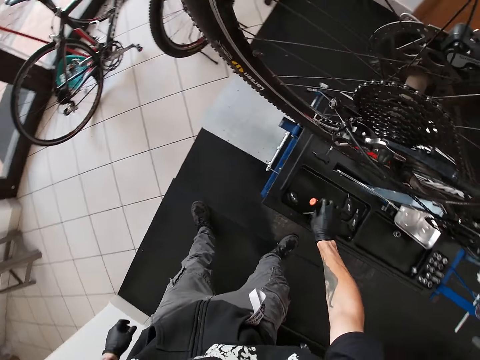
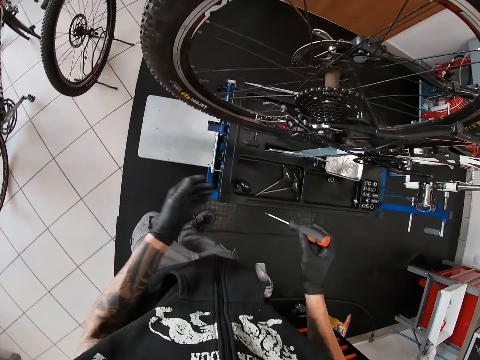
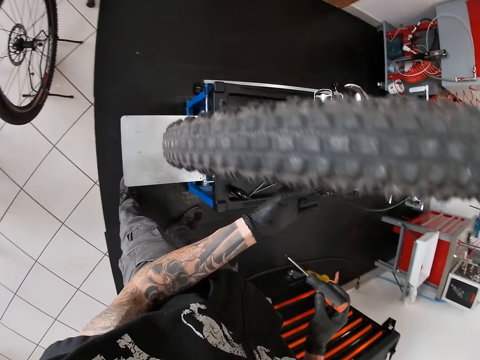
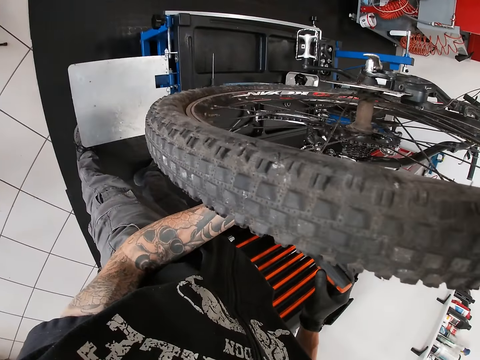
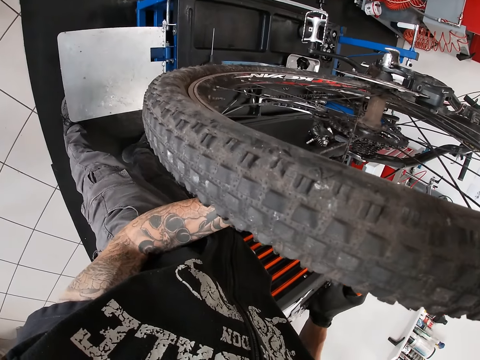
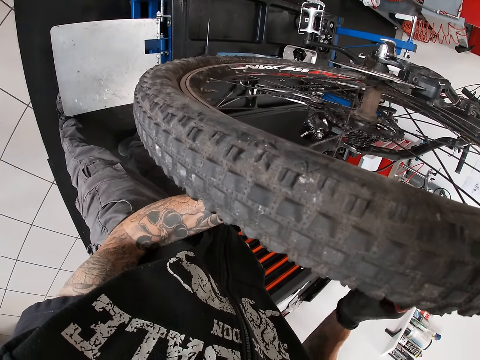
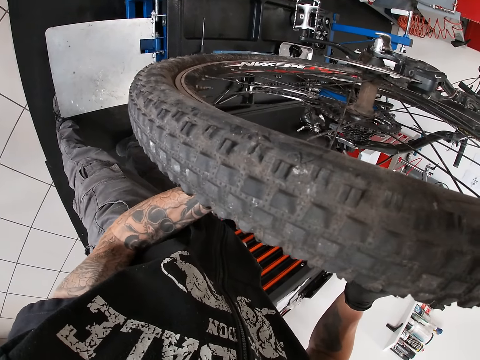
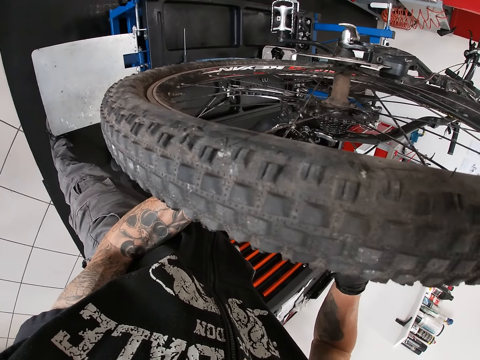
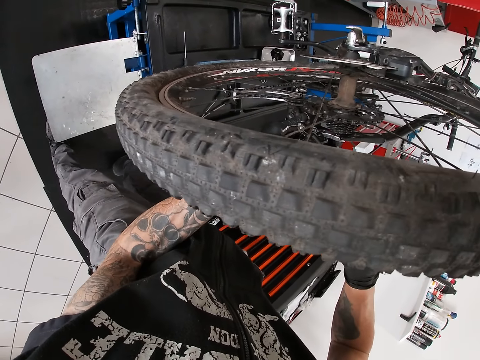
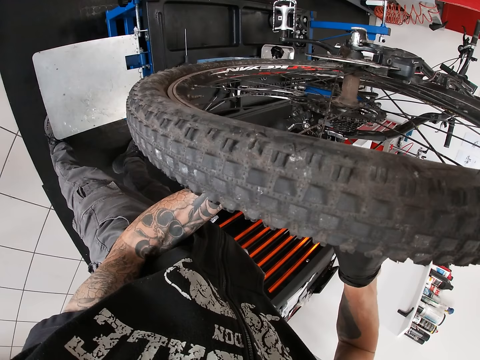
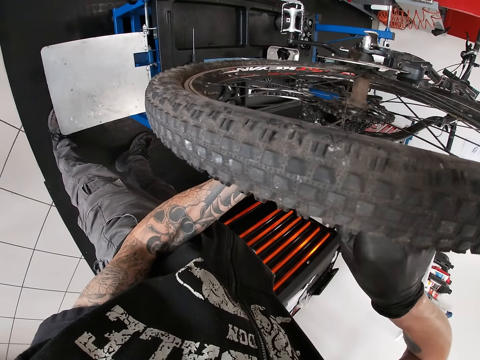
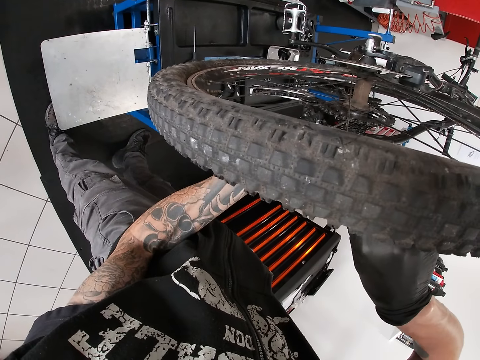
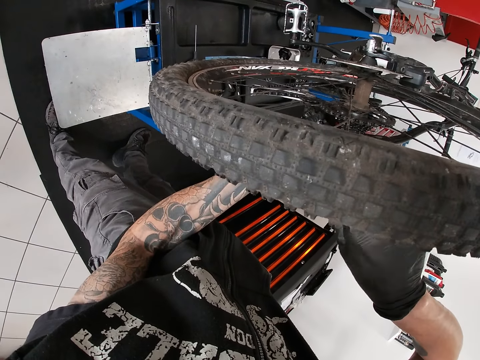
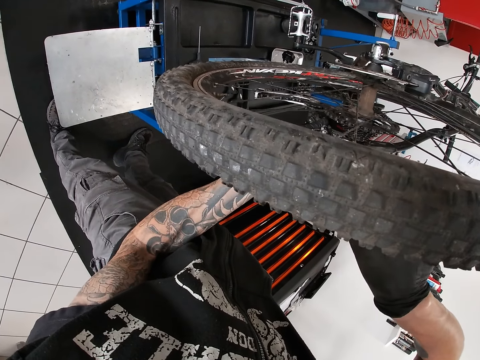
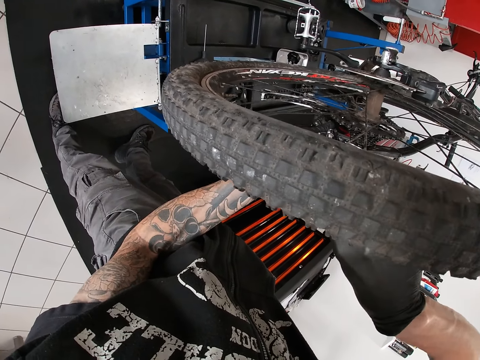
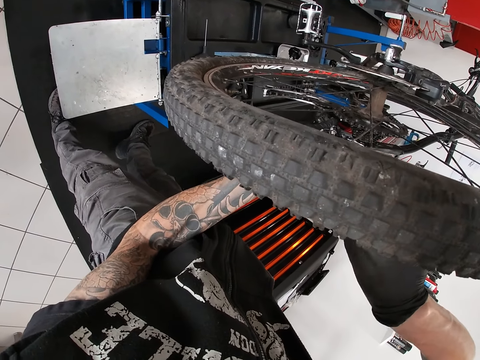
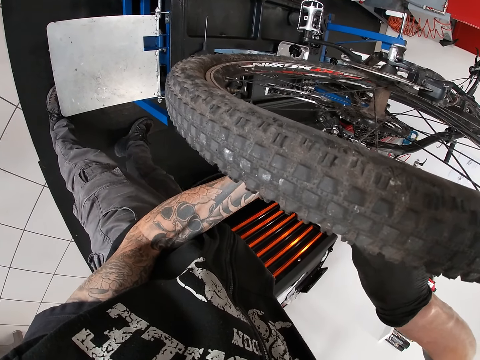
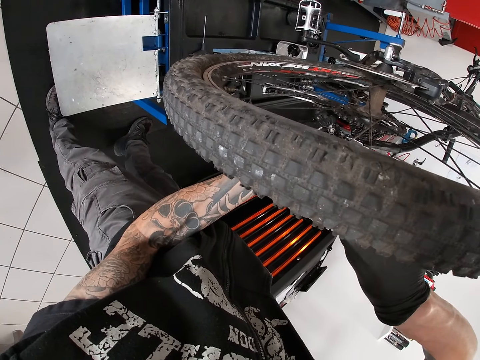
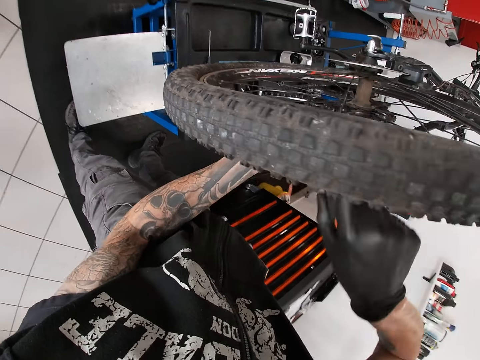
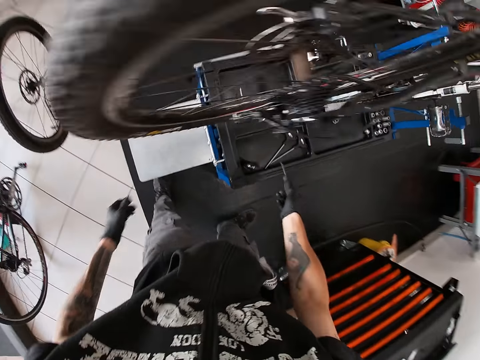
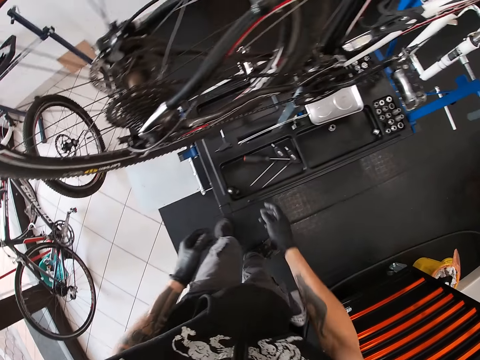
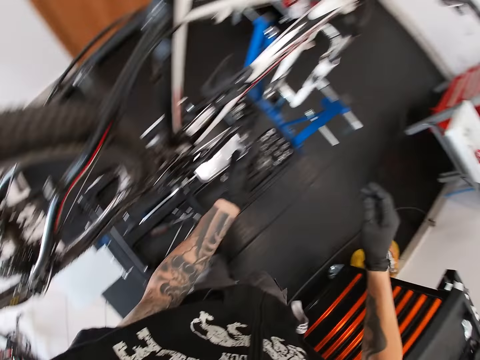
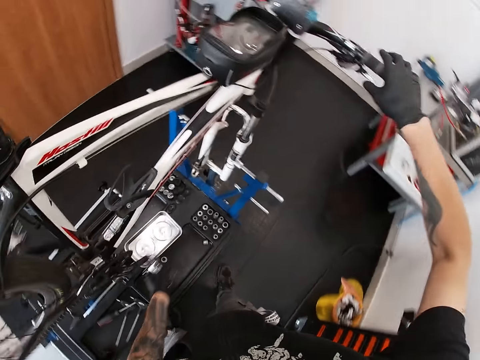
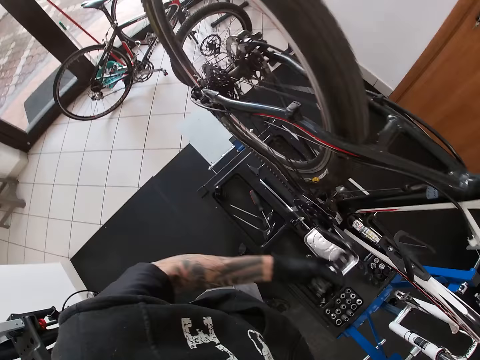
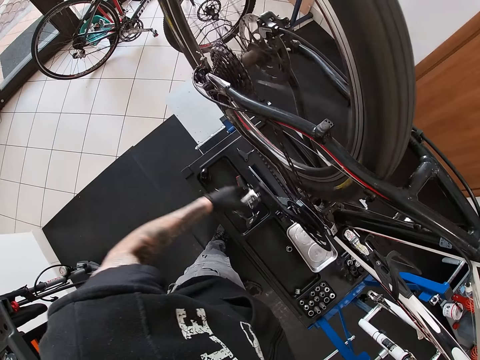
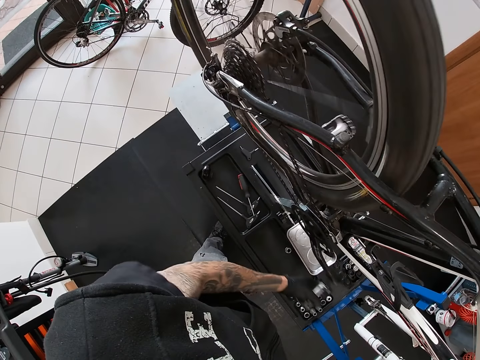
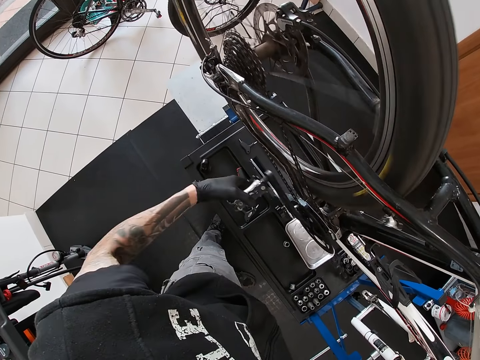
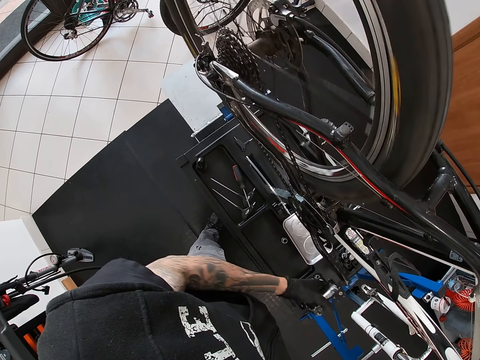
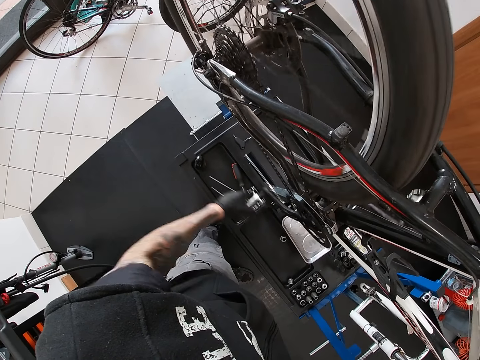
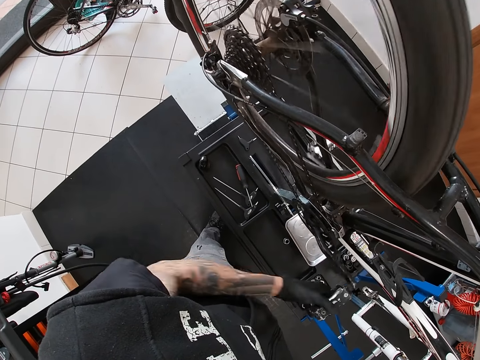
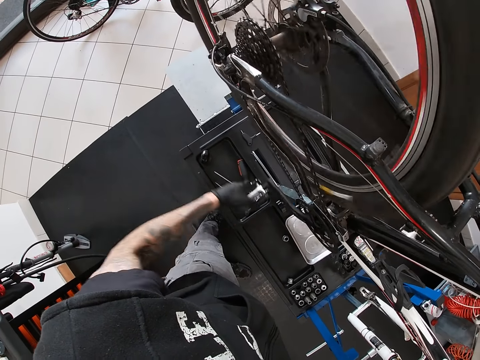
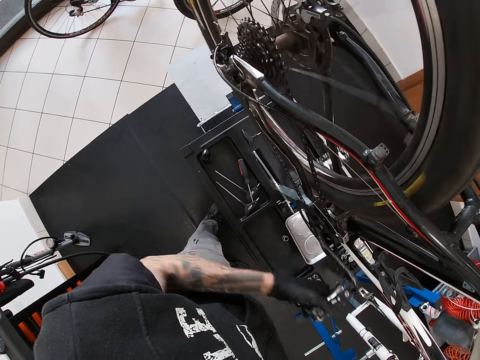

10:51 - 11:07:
The camera wearer adjusts the rear derailleur of the bicycle with the screwdriver in his right hand. He holds the bicycle handles. He drops the screwdriver on the toolbox with his right hand. He holds the handlebar of the bicycle with his right hand and turns the pedal of the bicycle with his left hand.

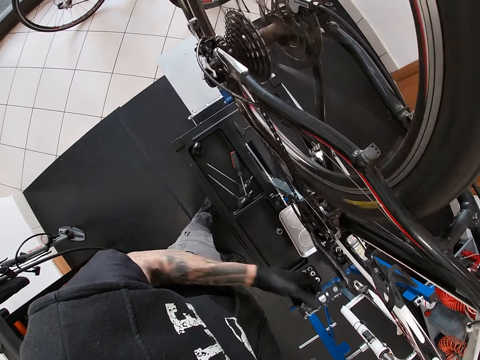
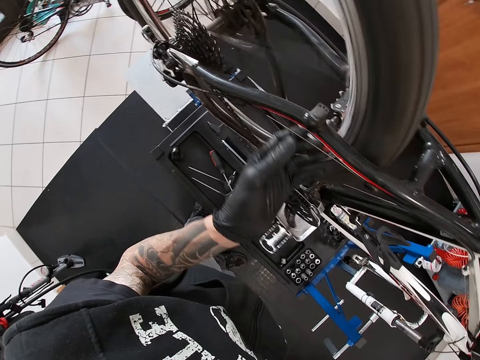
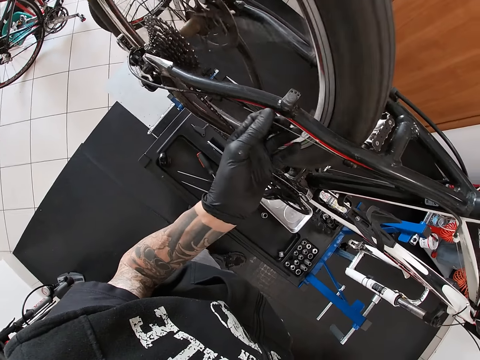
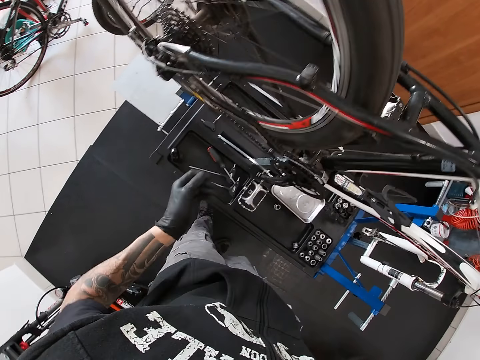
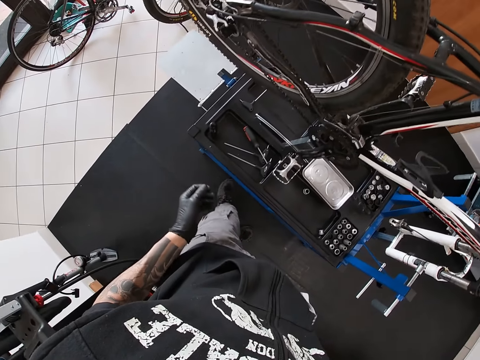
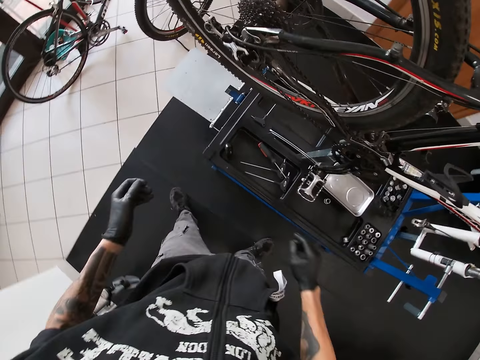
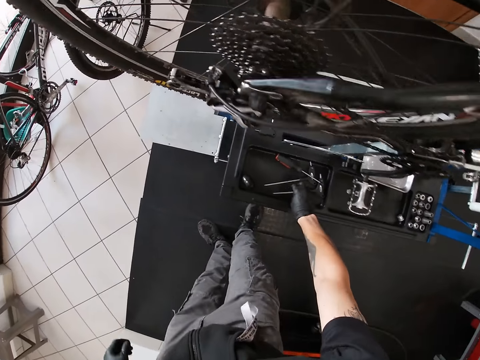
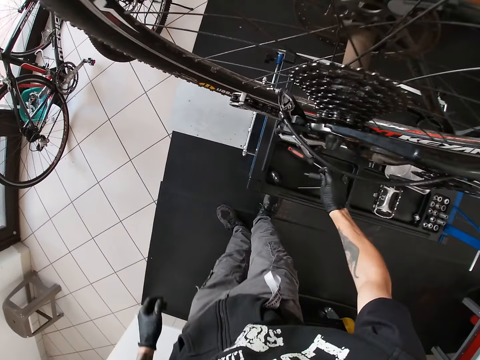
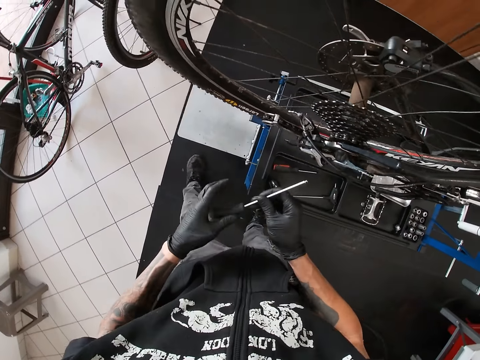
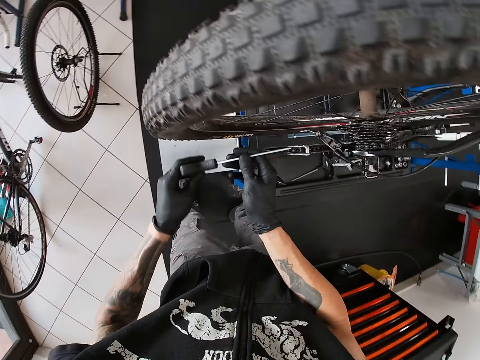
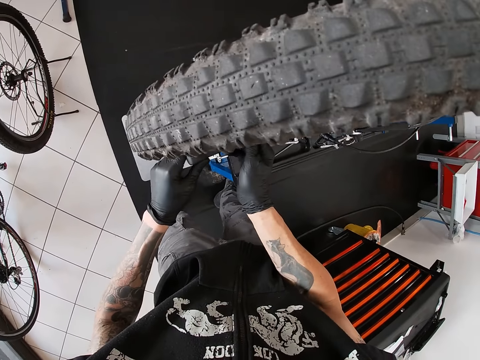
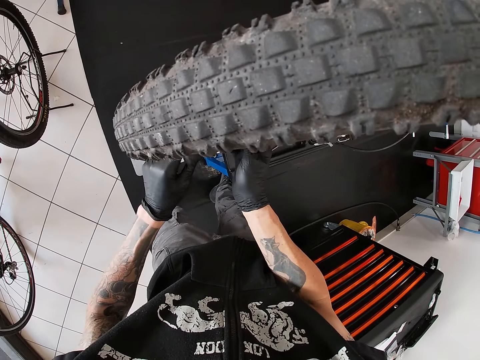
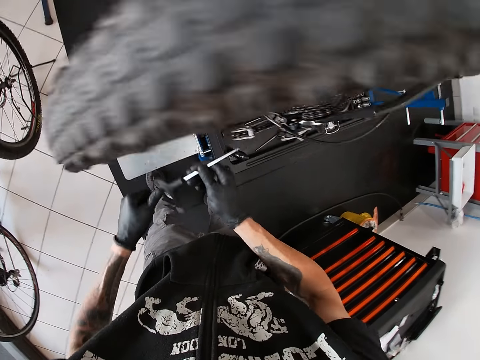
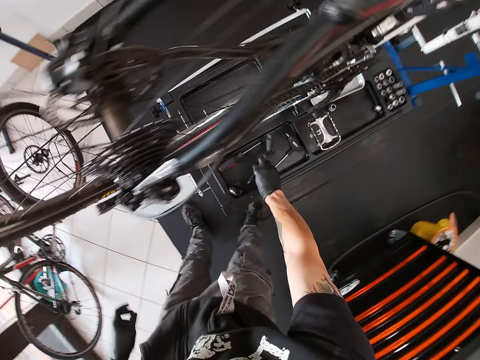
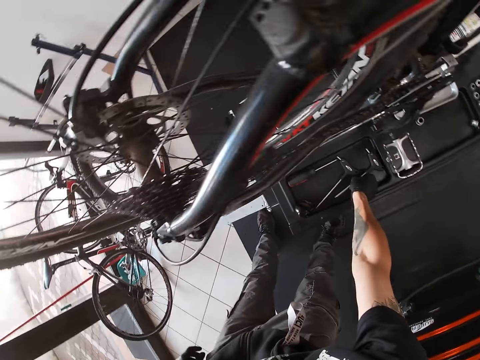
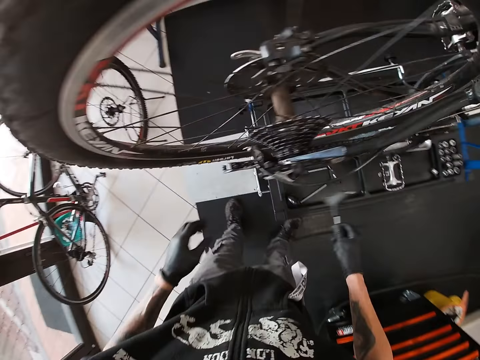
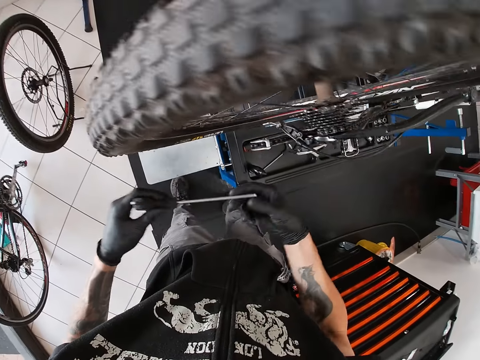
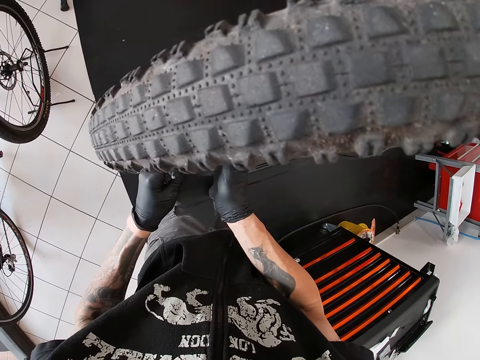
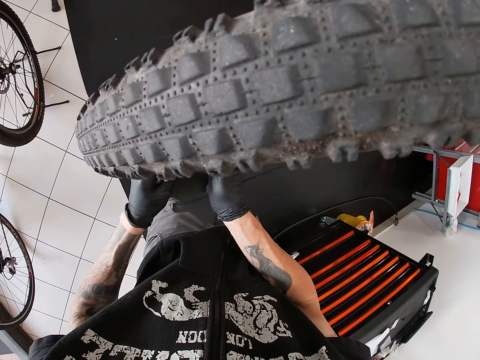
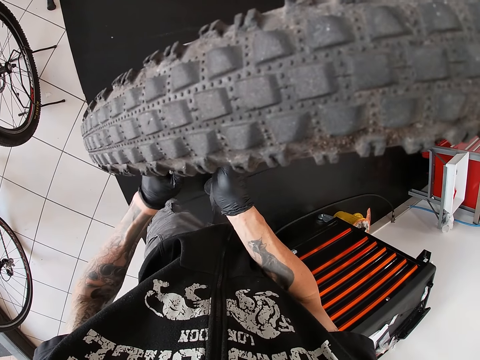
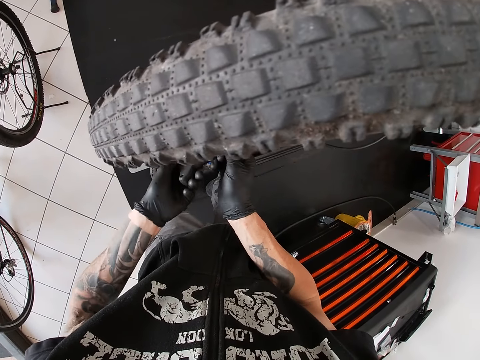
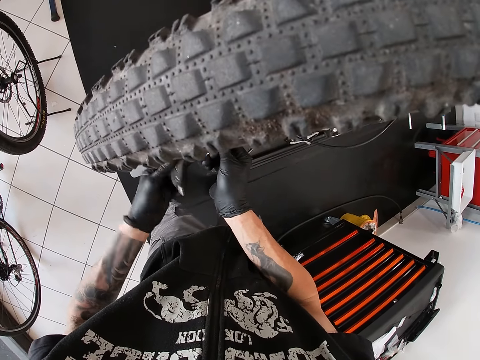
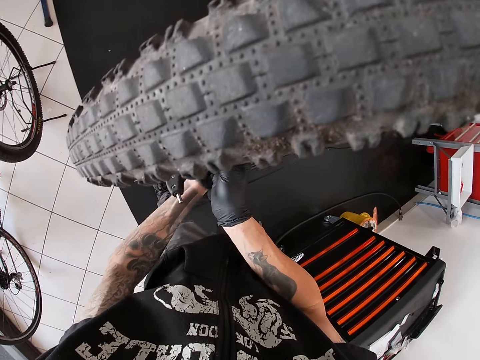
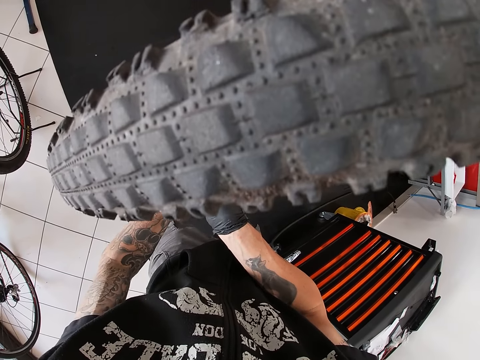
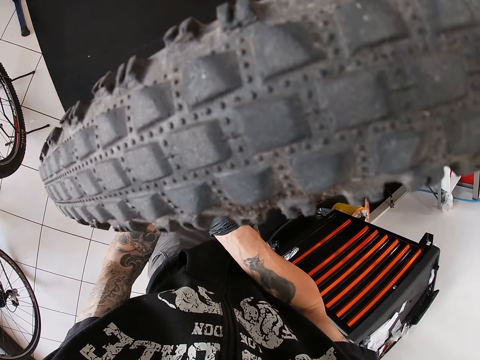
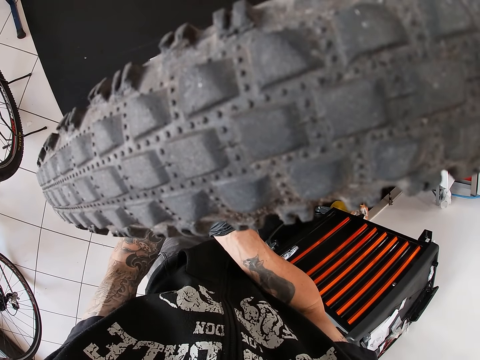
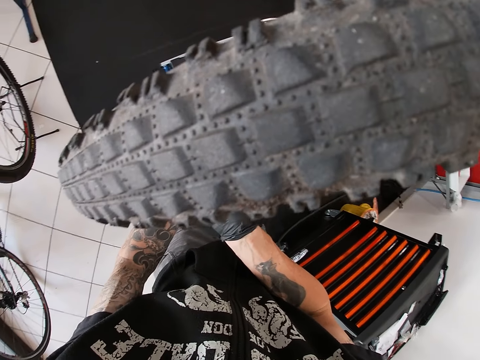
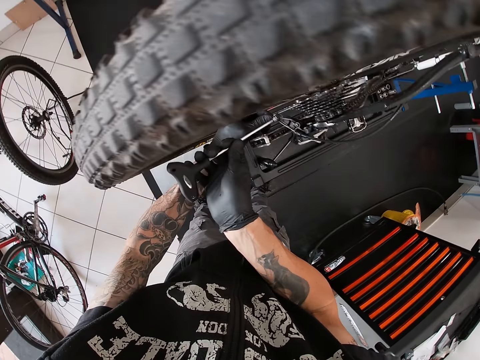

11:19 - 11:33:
The camera wearer pulls a brake wire of the bicycle with his left hand. He holds the bicycle wire. He picks up a screwdriver or spanner from the toolbox with his right hand. He holds the screwdriver with his hands. He drops the screwdriver in the toolbox with his right hand. He picks up a wrench from the toolbox with his hands. He holds the wrench with his hands and adjusts the rear derailleur with the wrench in his left hand.
